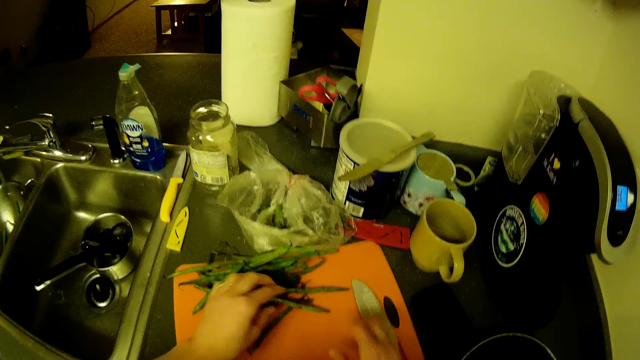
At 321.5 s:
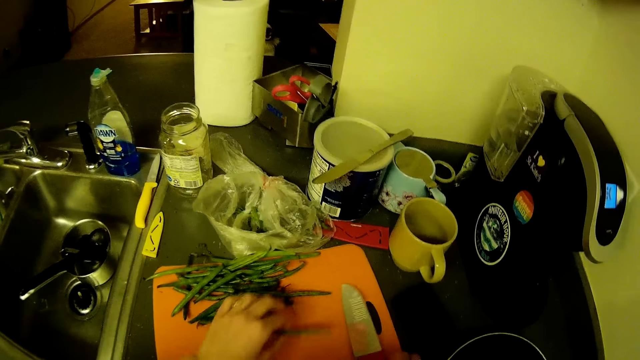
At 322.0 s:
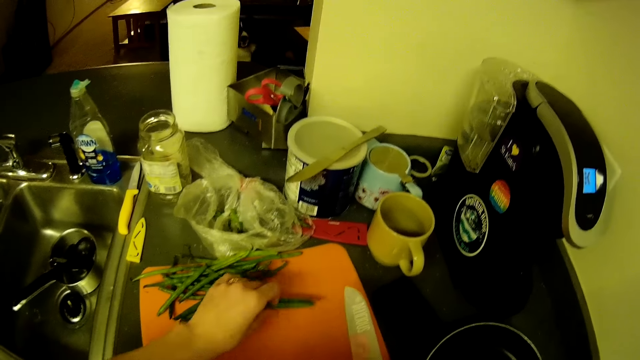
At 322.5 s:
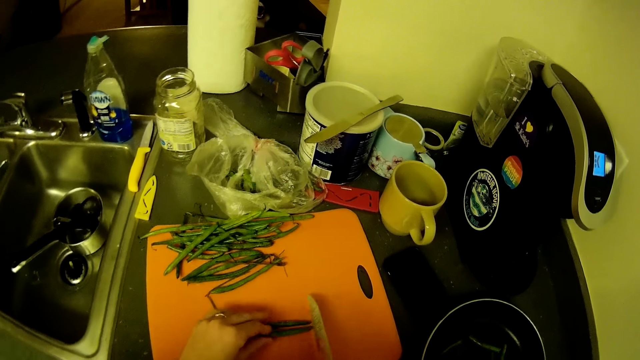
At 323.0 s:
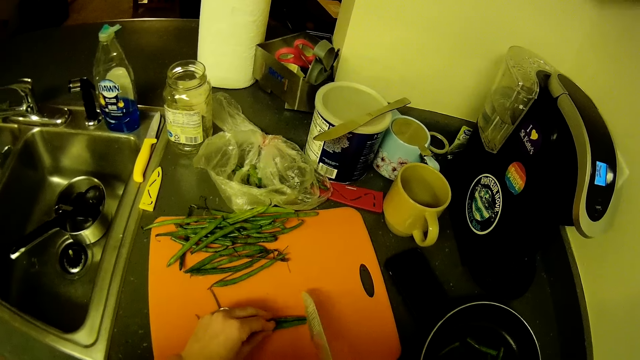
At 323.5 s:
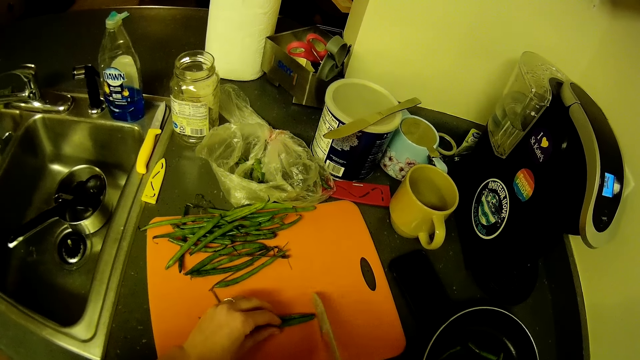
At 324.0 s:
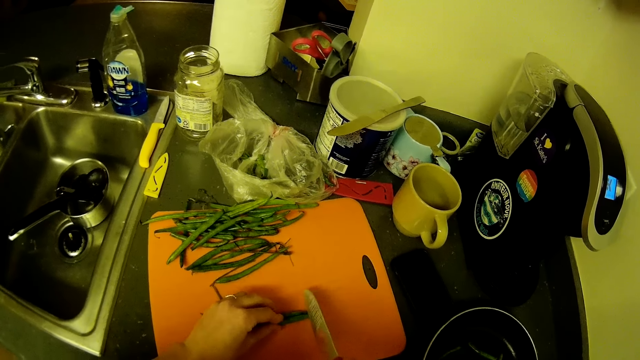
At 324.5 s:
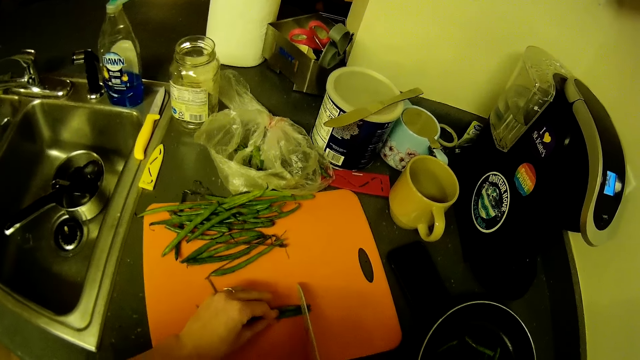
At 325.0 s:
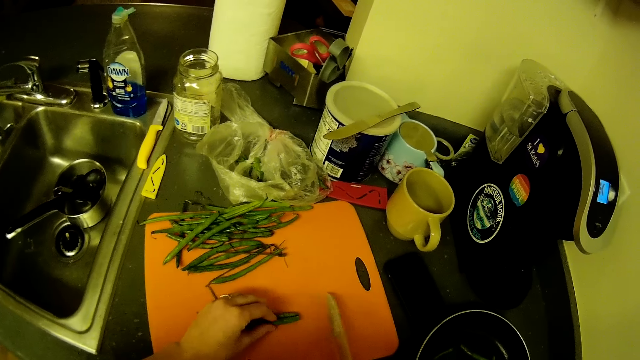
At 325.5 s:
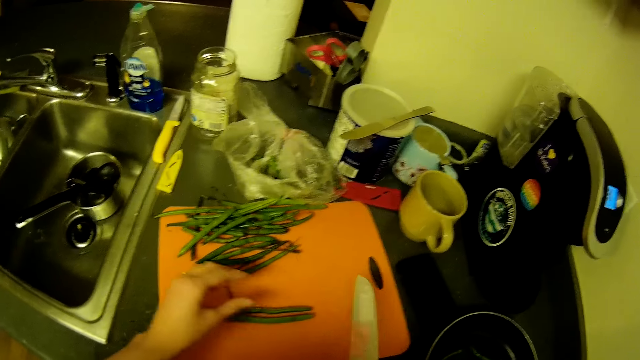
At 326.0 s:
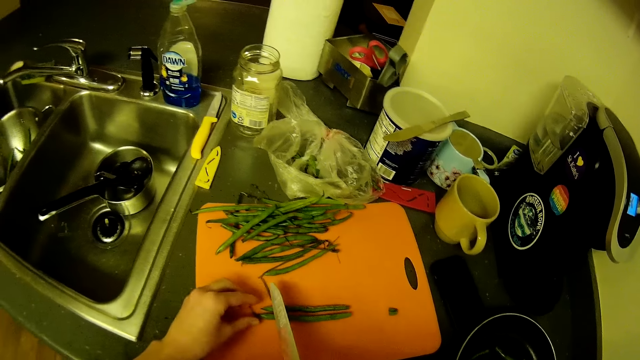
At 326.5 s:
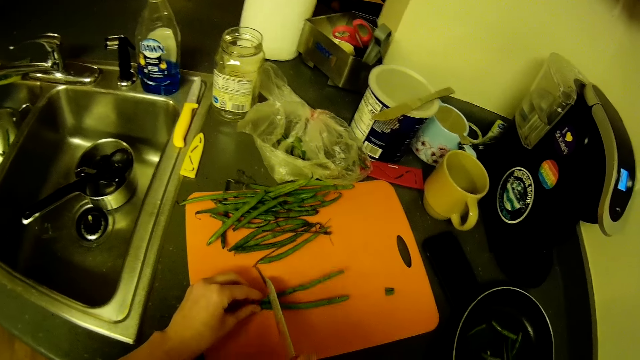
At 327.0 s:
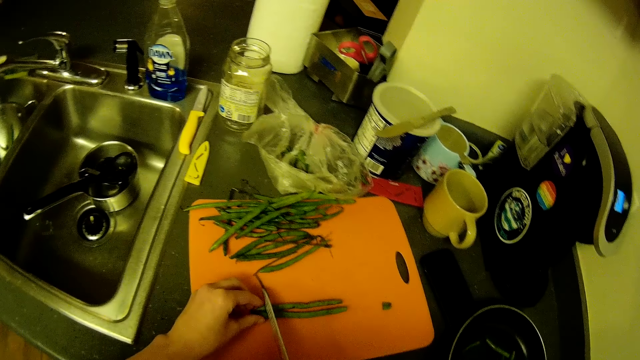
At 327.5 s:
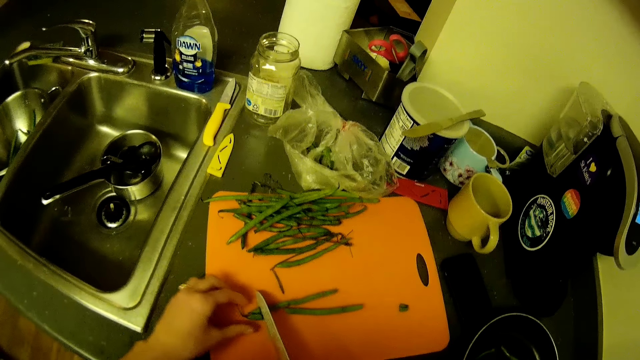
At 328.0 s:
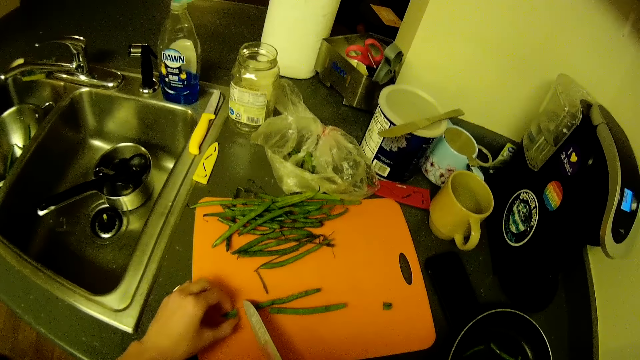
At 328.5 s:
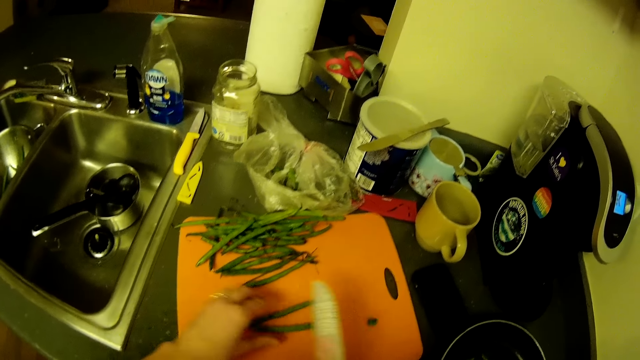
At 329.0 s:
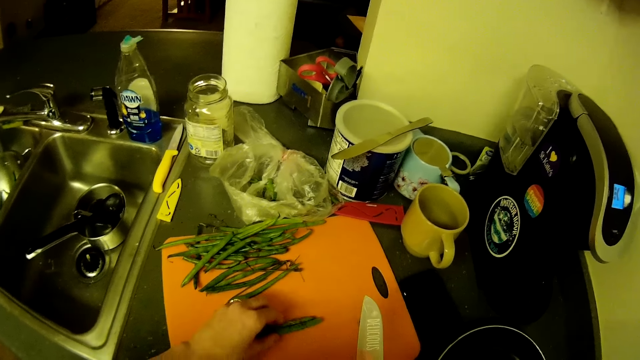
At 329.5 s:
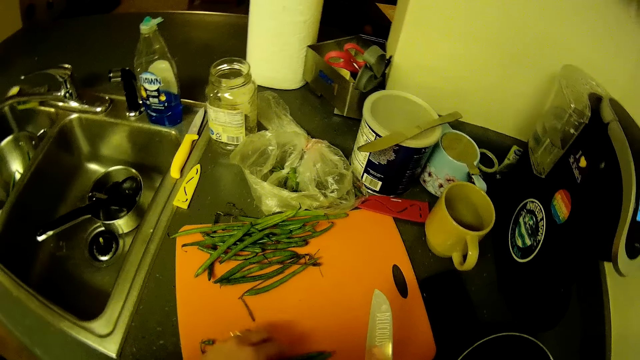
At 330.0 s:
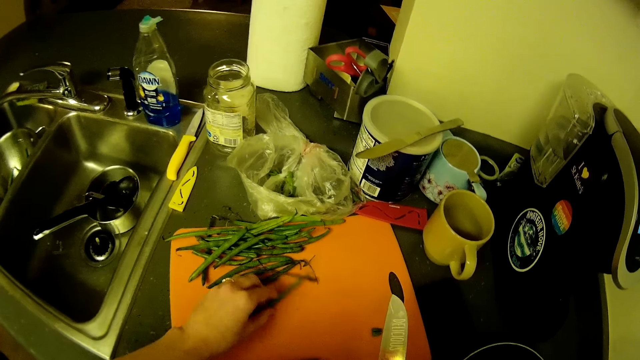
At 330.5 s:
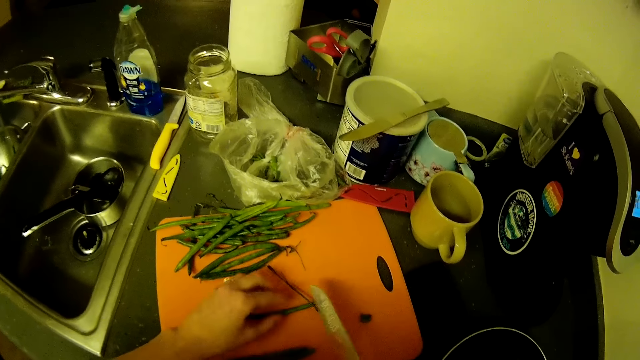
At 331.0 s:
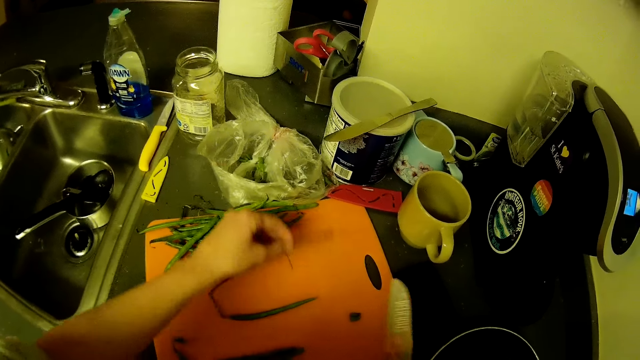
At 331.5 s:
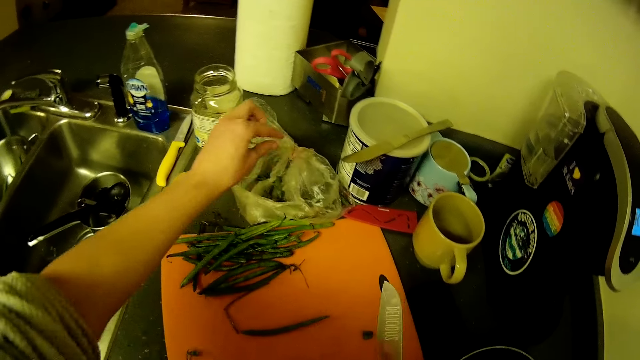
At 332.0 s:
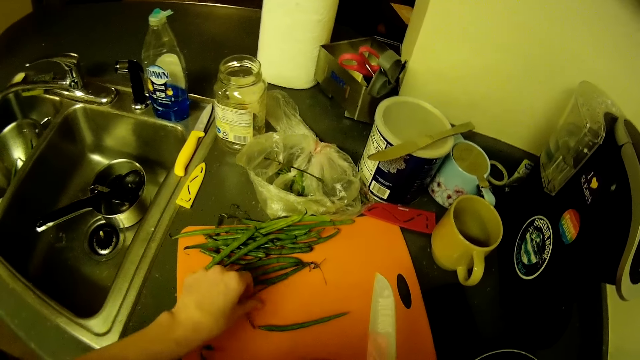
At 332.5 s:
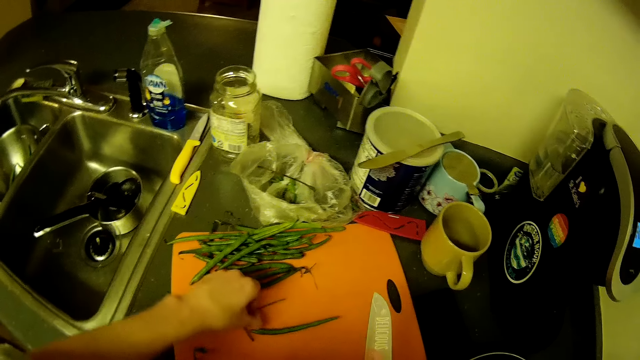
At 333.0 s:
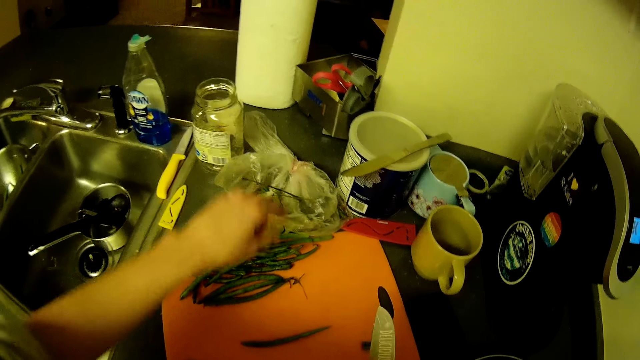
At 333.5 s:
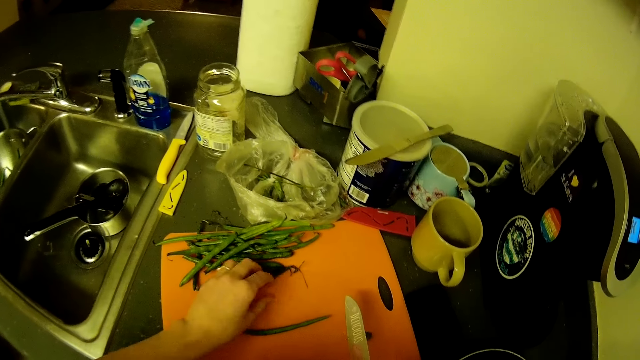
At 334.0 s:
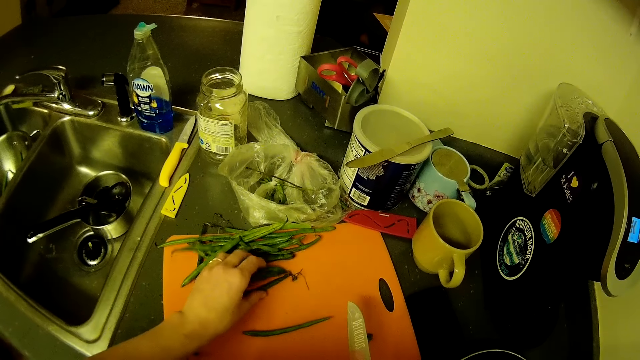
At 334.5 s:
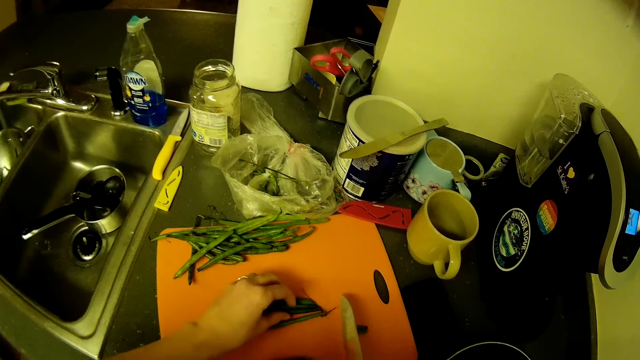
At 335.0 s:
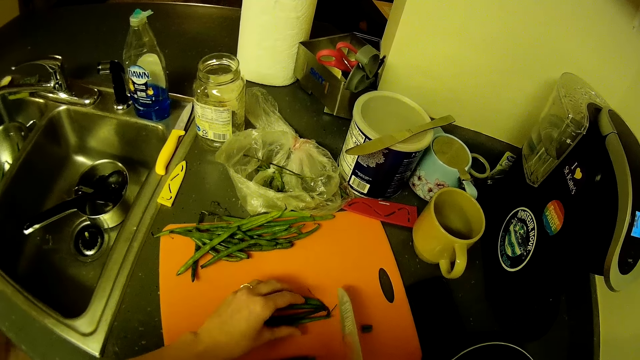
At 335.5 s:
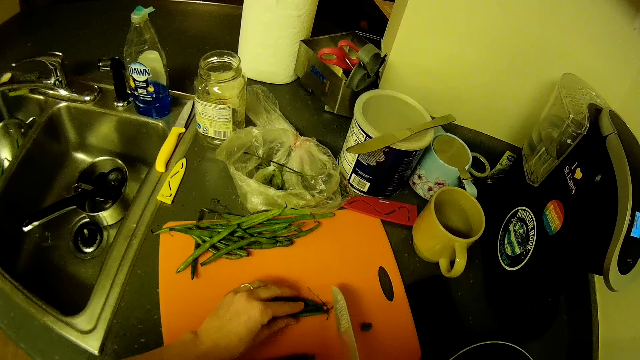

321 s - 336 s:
The camera wearer picks green beans from the chopping board with her hands. She picks the knife from the chopping board with her right hand. She cuts the green bean edges on the chopping board with the knife. She moves the green bean on the chopping board. She picks a green bean from the chopping board with her left hand. She picks dirt from the green beans on the chopping board with her left hand into the nylon. She drops something in the polythene bag. She picks something and drops something in the polythene bag. She moves the green beans on the chopping board. She picks green beans from the chopping board with her left hand.

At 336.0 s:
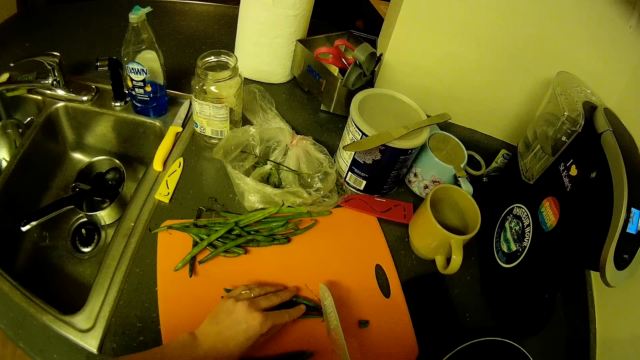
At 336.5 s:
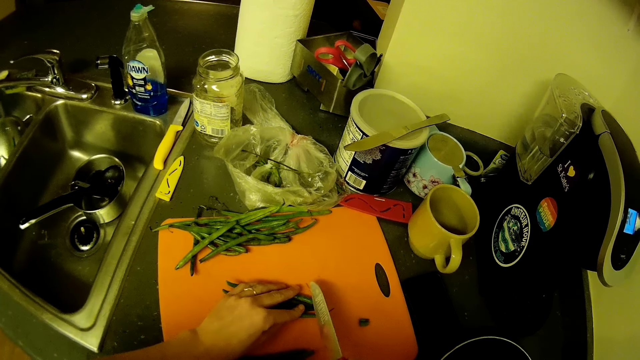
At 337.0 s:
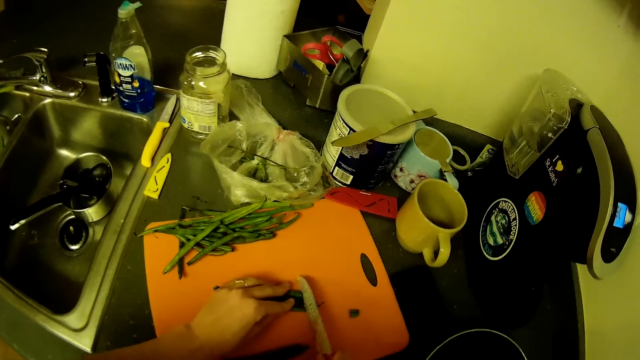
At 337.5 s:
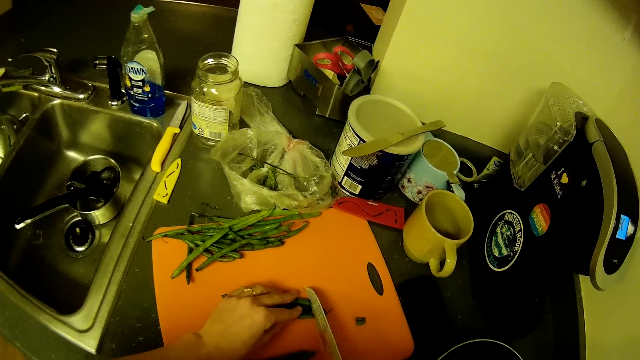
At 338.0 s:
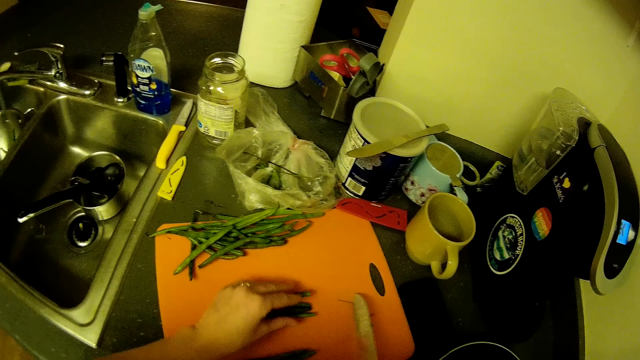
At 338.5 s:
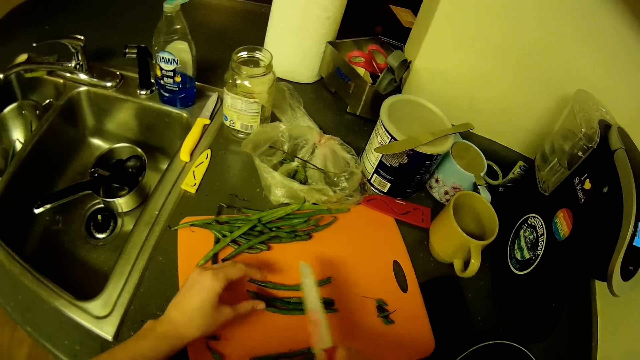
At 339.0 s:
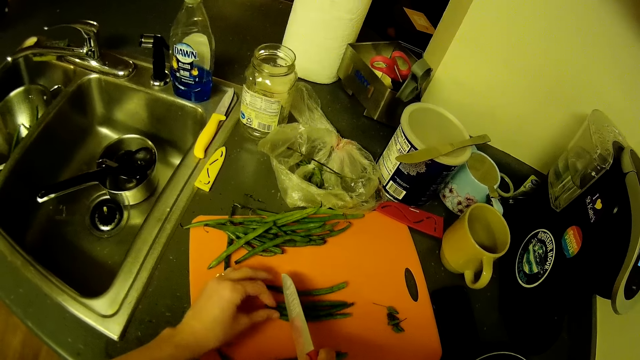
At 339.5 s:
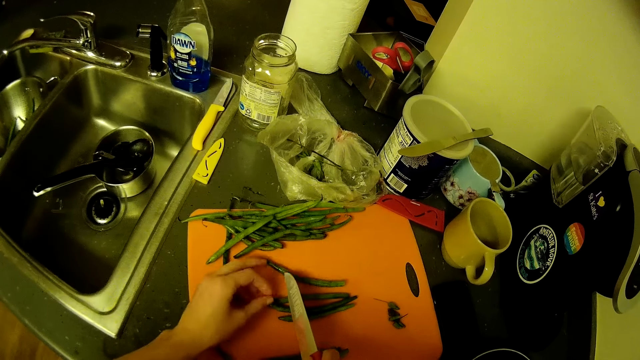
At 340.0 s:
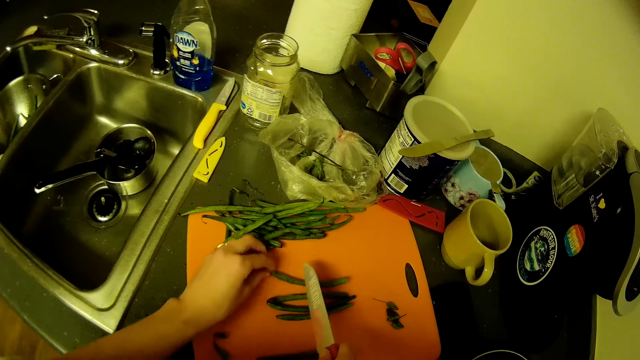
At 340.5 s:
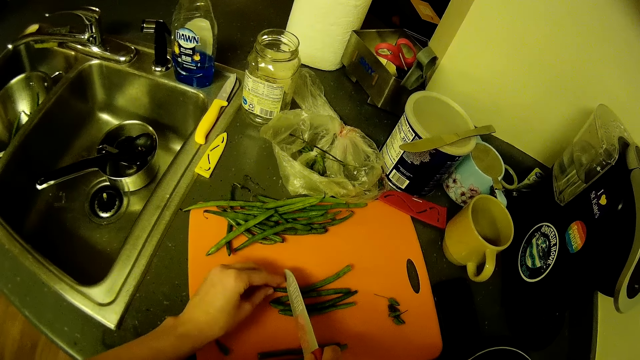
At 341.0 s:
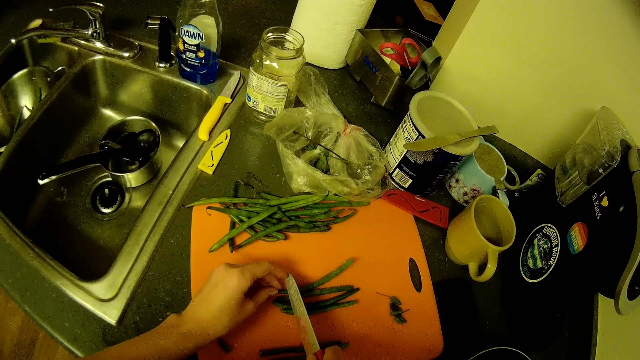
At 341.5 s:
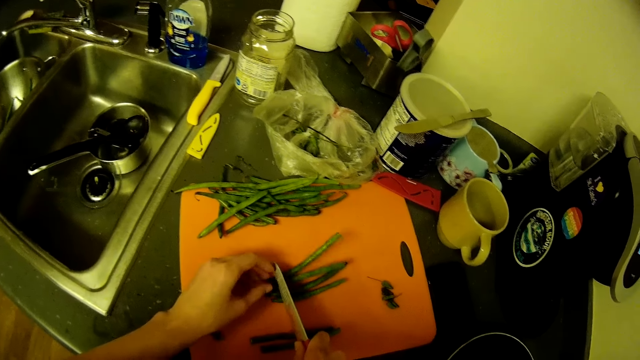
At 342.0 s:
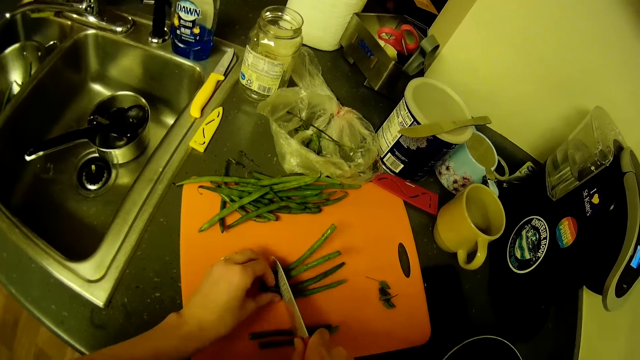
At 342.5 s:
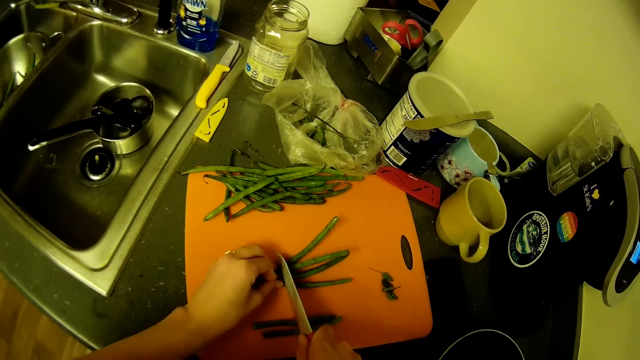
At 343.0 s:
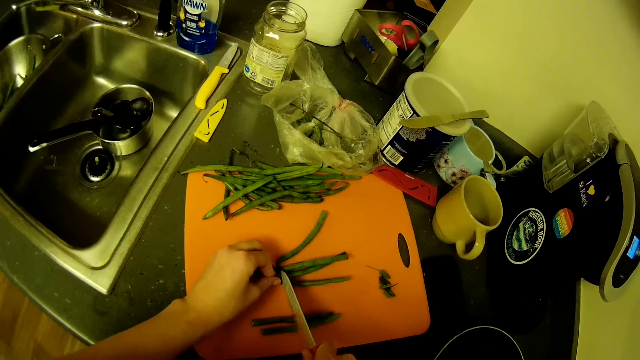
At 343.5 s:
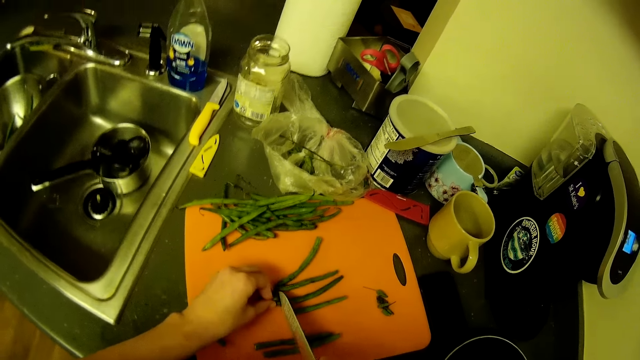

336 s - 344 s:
The camera wearer cuts the green bean edges on the chopping board with the knife.
